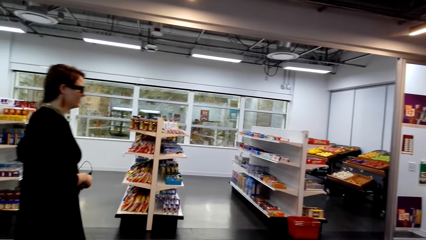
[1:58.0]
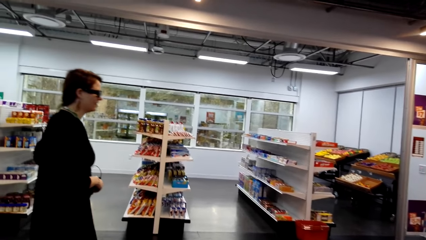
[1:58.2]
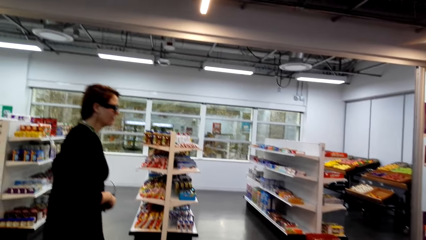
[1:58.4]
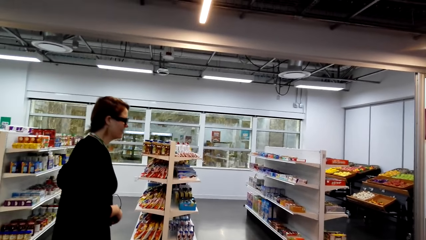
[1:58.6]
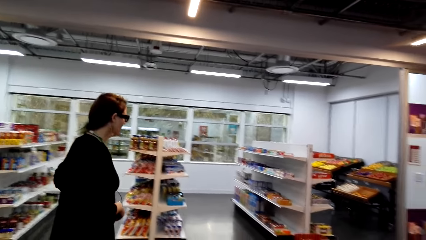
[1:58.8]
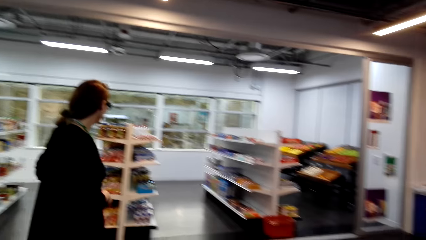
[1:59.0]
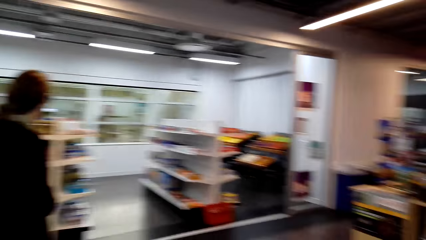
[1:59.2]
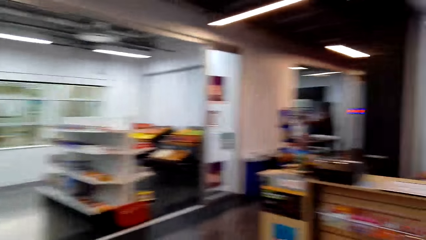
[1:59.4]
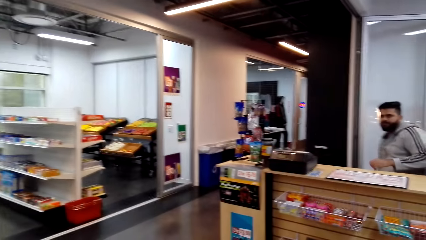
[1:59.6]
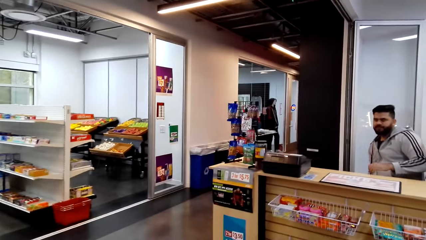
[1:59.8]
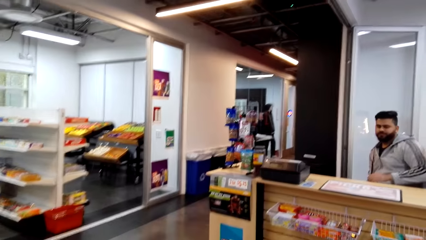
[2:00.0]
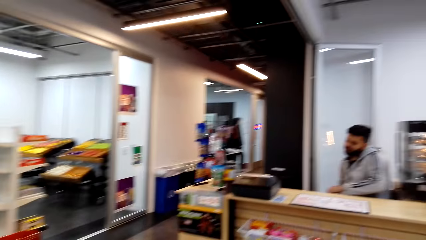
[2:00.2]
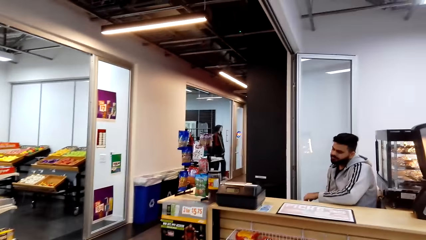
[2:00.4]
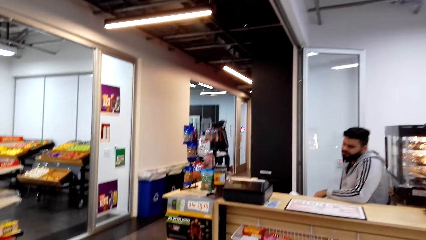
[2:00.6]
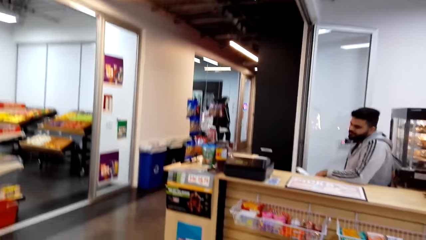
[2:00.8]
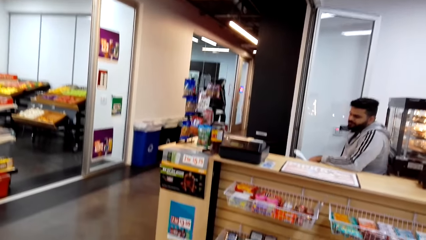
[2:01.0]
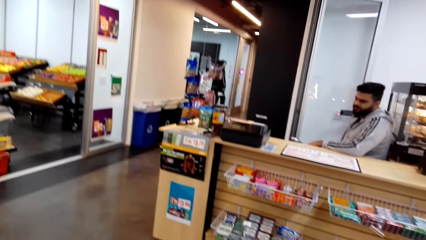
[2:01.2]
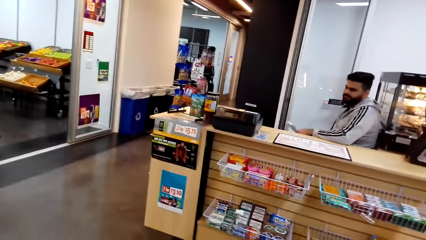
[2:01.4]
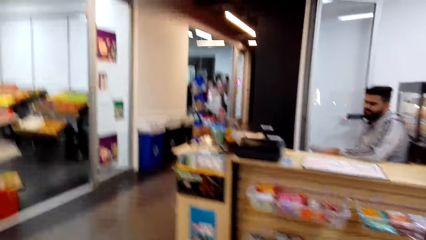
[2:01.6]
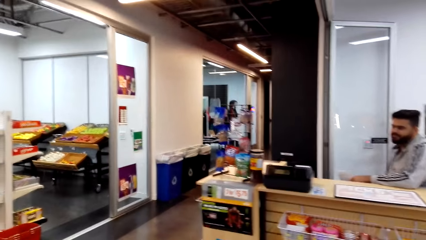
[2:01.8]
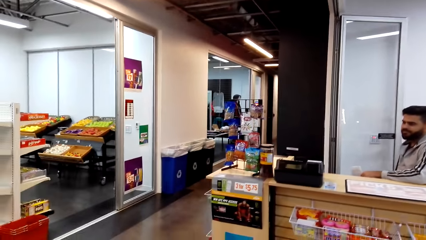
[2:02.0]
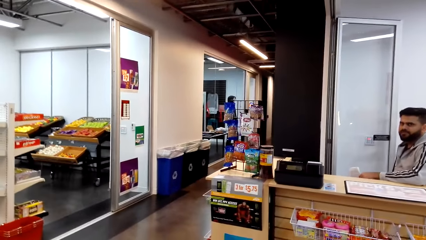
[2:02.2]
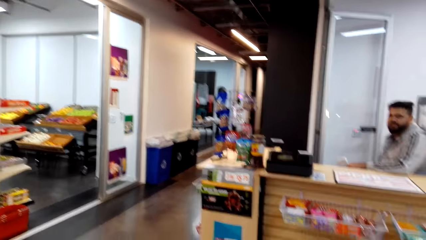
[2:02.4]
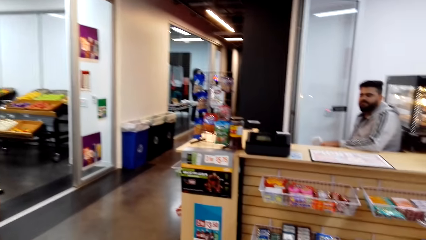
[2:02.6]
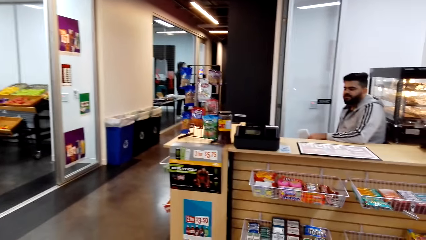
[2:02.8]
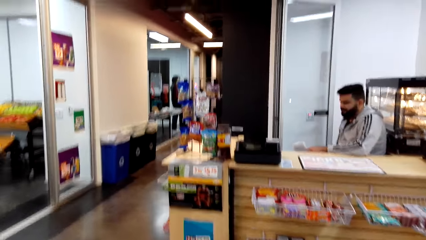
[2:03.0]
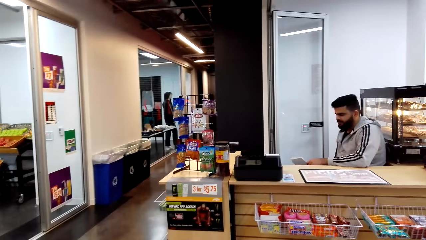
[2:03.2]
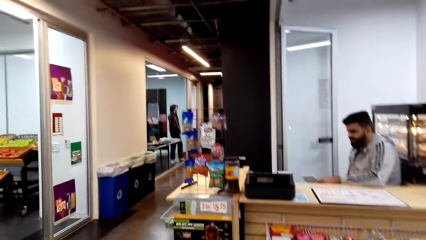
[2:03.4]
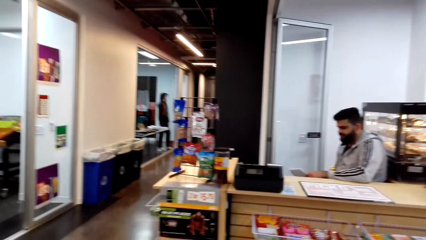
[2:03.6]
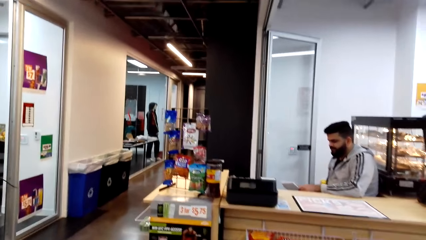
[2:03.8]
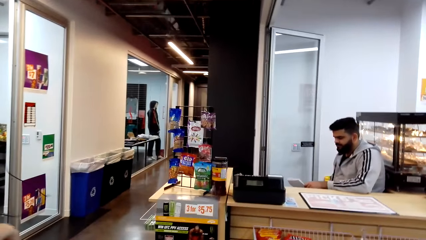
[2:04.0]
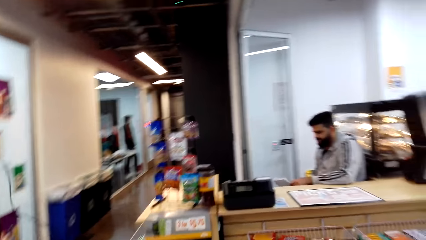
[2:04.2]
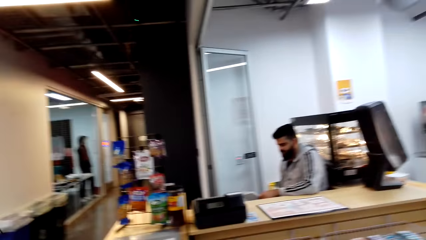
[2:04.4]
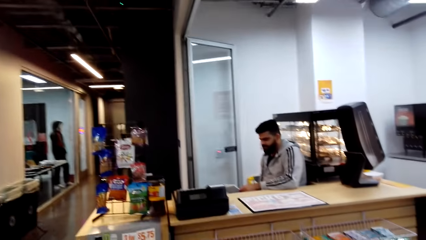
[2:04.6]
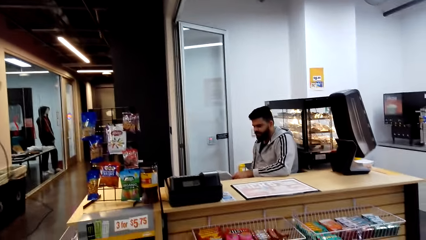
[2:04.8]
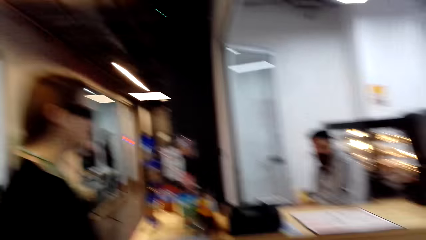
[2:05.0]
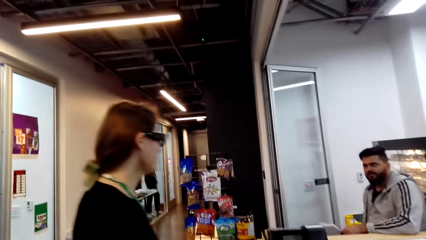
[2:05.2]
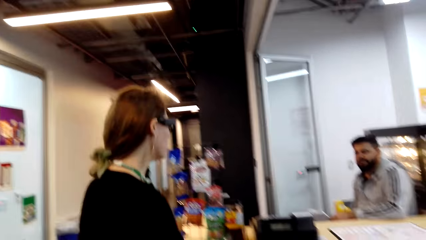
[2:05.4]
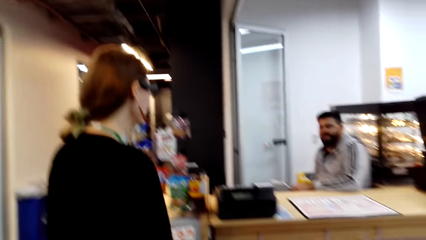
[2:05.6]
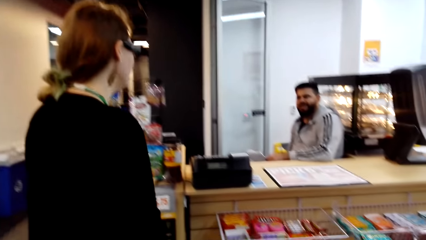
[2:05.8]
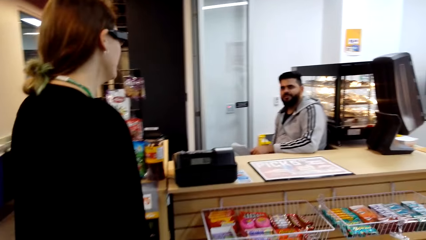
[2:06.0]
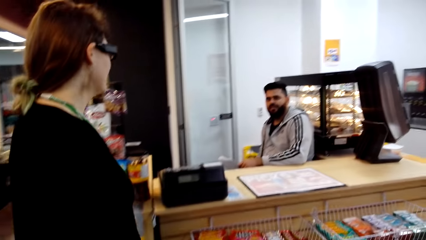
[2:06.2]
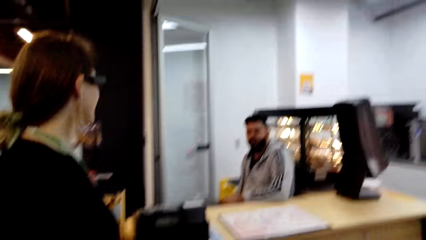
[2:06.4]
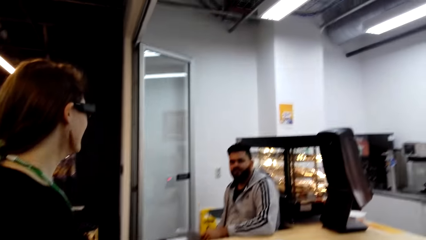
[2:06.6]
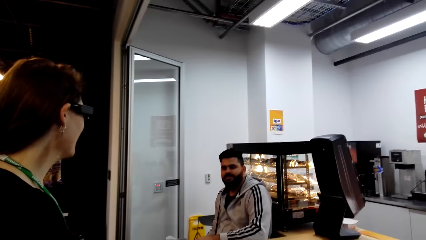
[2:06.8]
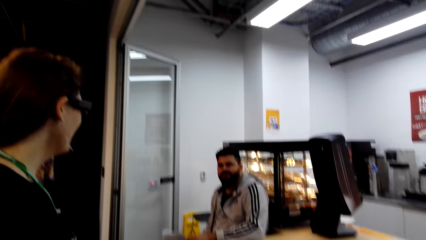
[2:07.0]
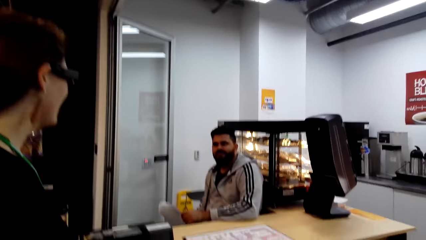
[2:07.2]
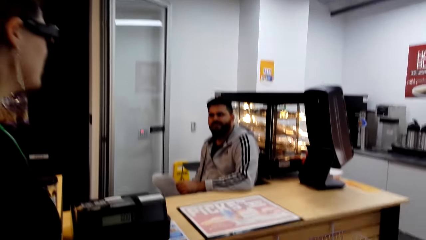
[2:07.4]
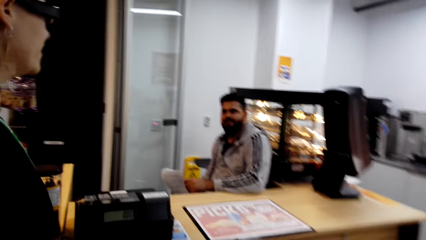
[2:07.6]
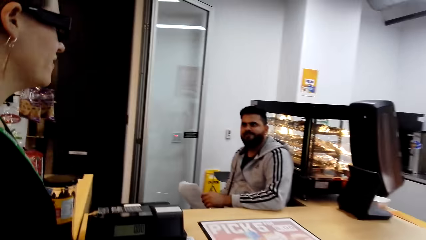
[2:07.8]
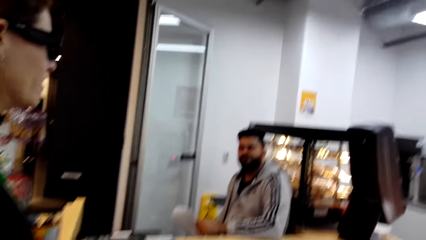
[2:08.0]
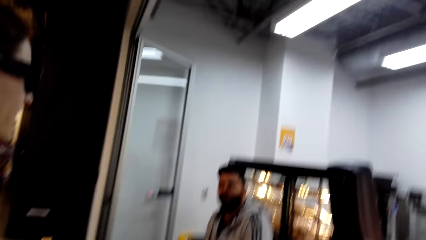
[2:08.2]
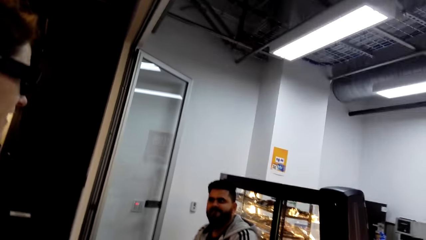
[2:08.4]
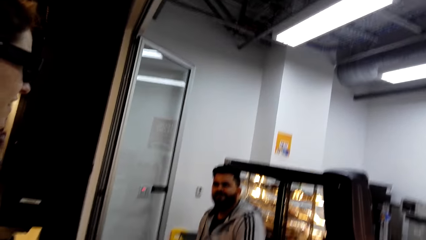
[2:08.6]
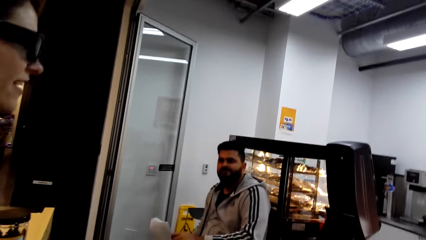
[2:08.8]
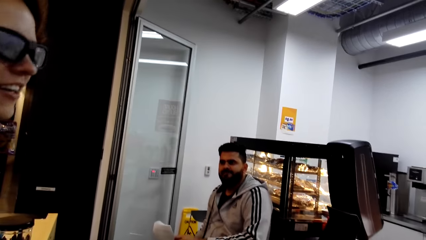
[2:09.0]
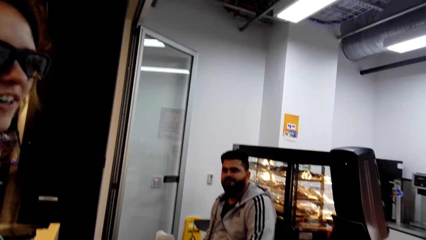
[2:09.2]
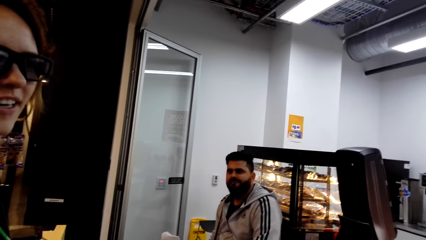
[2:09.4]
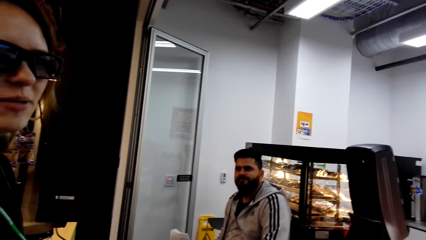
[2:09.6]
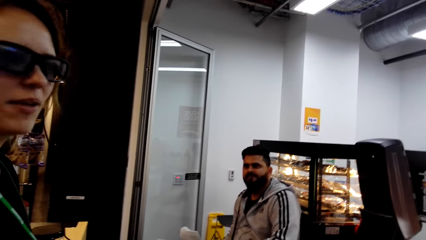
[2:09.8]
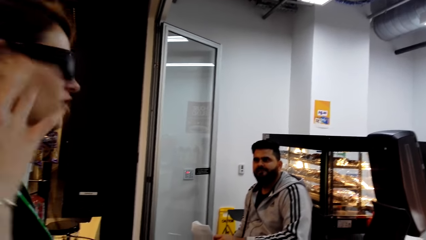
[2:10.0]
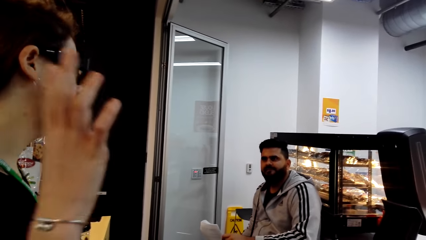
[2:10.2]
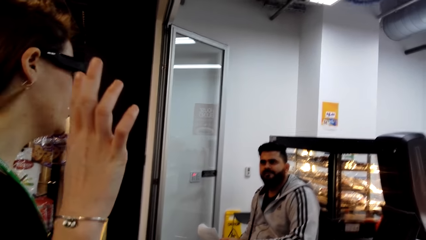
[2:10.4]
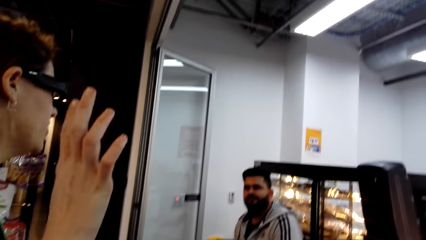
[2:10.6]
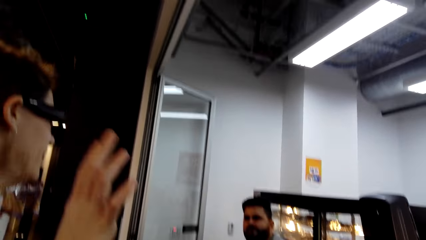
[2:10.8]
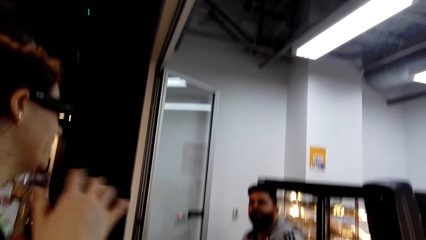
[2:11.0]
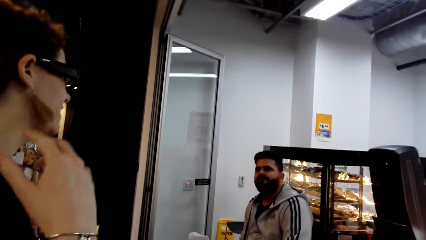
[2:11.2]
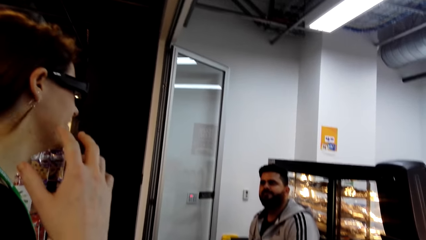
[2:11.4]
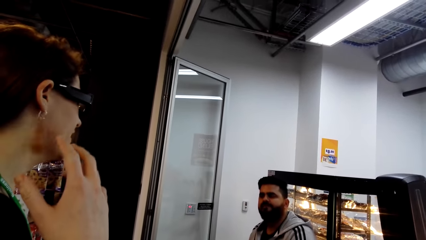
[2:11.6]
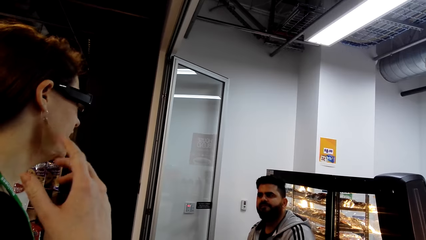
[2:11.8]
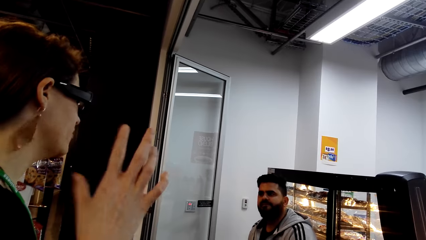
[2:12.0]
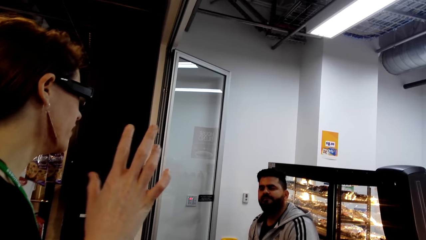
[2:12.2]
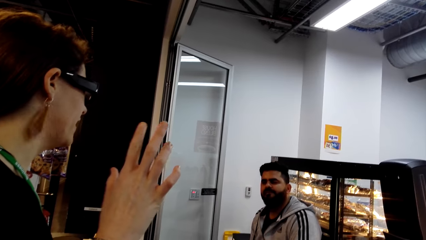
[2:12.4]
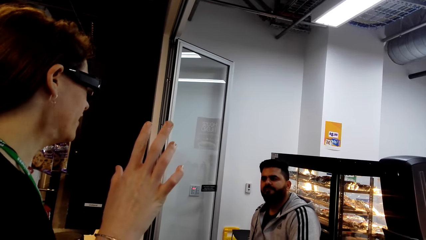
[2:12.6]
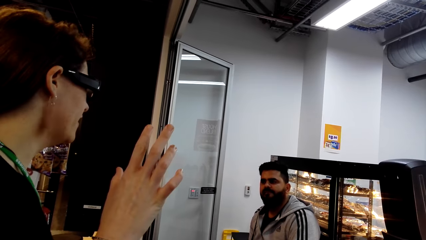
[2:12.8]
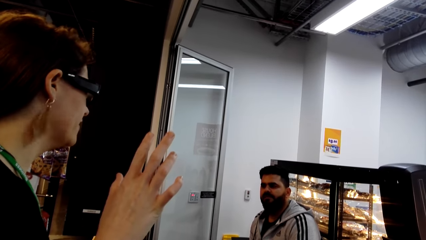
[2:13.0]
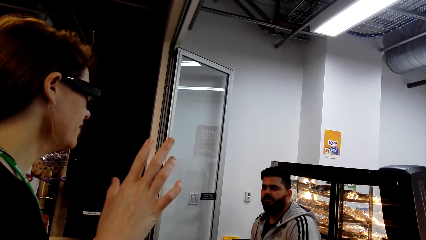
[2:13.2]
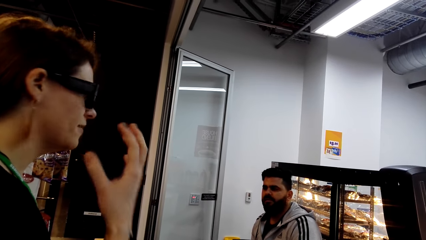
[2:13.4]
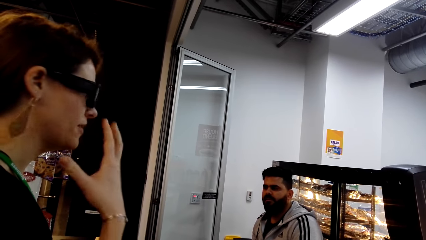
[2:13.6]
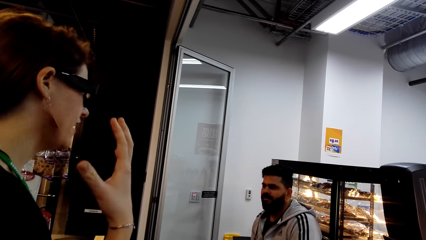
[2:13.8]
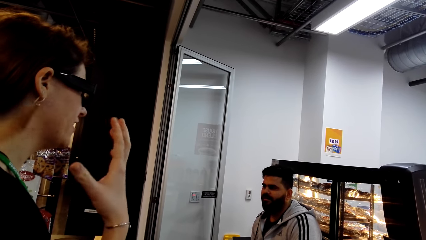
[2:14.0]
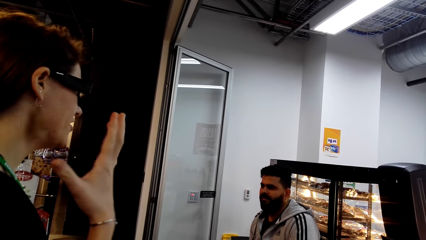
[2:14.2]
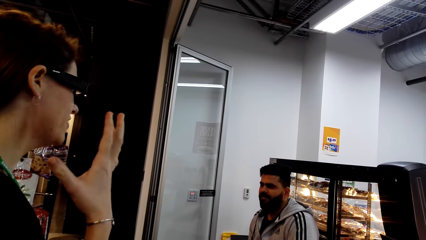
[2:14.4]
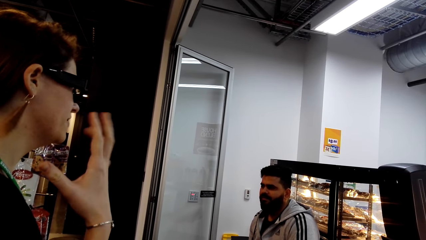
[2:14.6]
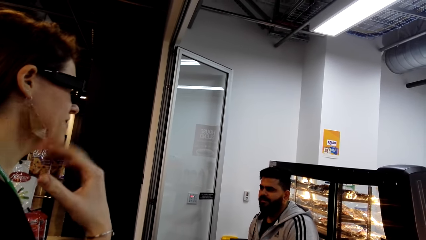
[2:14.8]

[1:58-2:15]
A lady walks in the store. The camera wearer looks around a supermarket. A man sits in the store. The camera wearer walks around the supermarket. The lady interacts with the man. The camera wearer looks around the supermarket.
